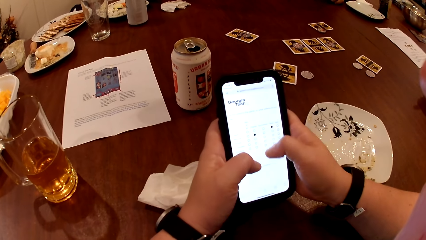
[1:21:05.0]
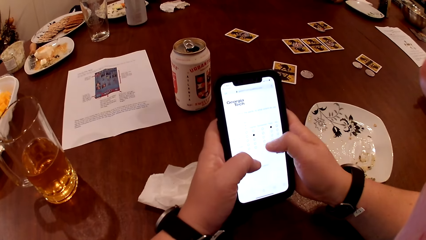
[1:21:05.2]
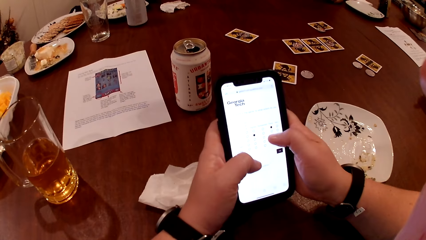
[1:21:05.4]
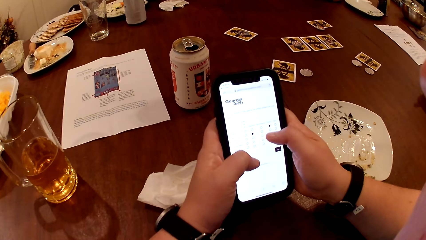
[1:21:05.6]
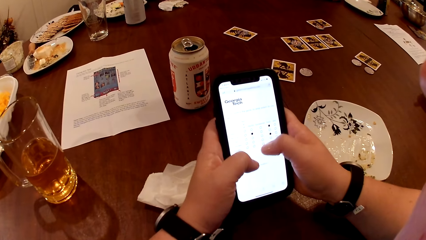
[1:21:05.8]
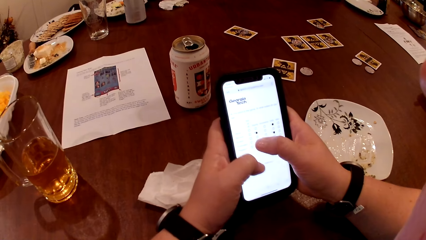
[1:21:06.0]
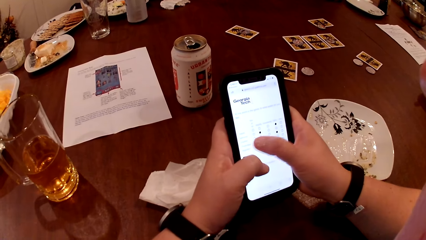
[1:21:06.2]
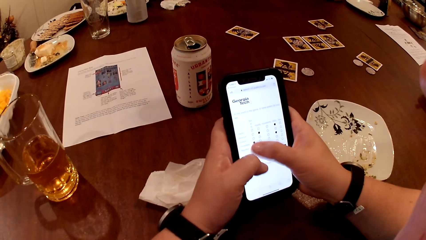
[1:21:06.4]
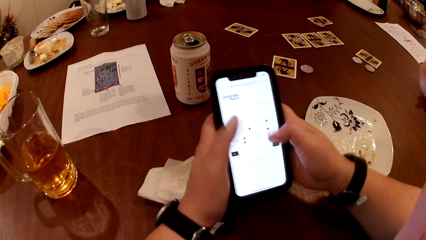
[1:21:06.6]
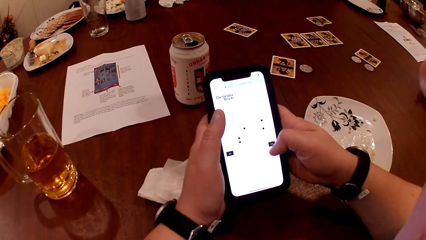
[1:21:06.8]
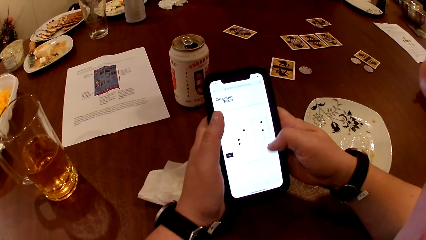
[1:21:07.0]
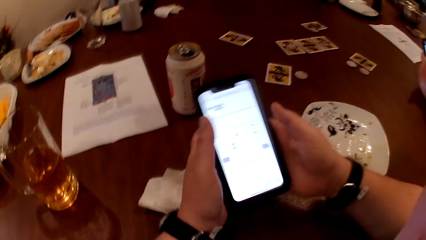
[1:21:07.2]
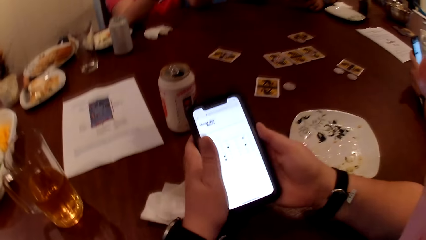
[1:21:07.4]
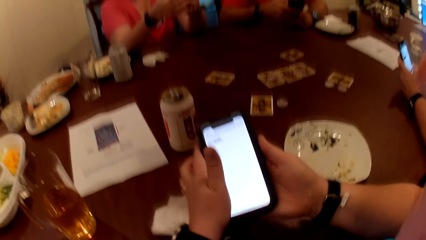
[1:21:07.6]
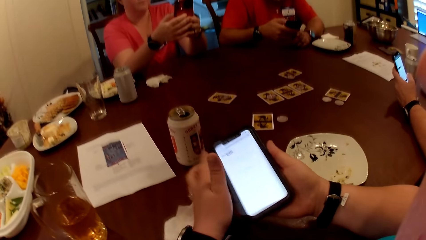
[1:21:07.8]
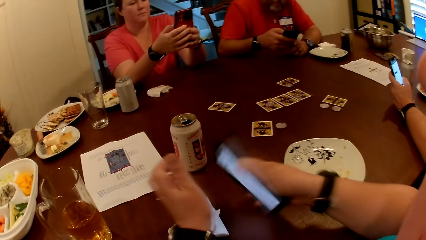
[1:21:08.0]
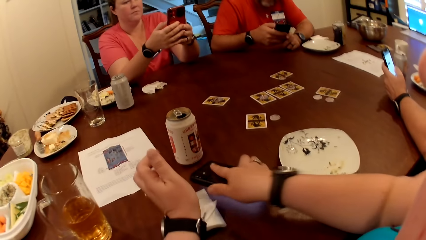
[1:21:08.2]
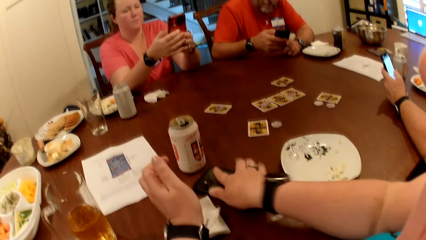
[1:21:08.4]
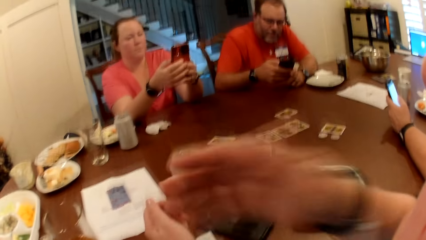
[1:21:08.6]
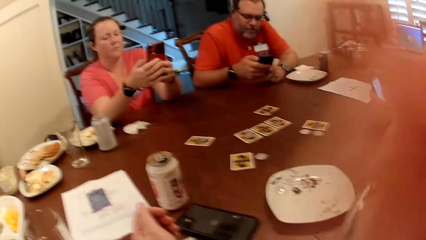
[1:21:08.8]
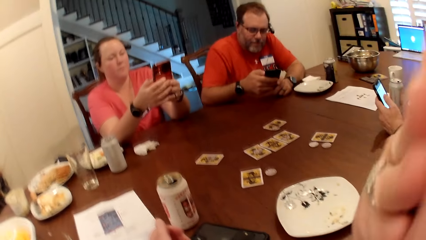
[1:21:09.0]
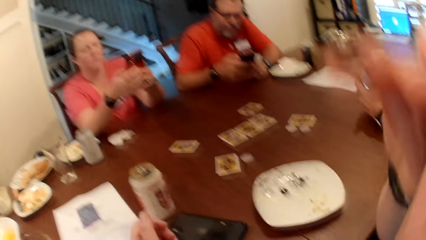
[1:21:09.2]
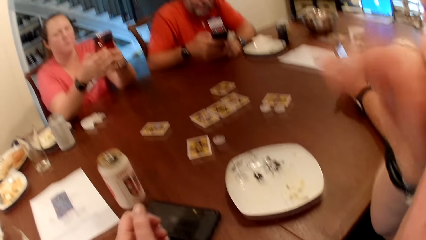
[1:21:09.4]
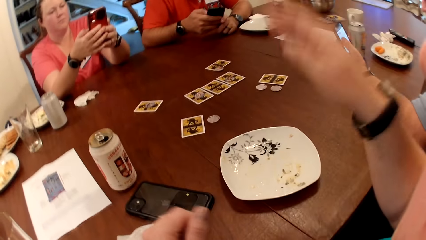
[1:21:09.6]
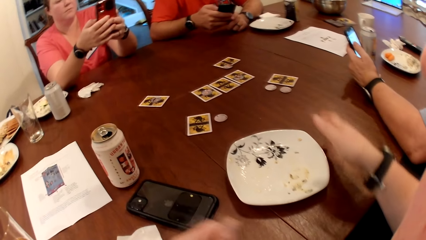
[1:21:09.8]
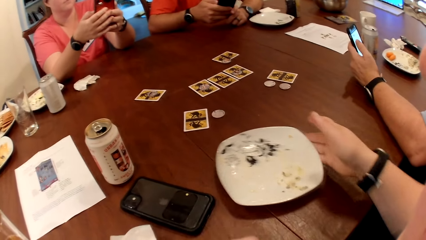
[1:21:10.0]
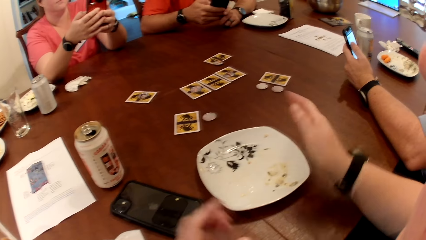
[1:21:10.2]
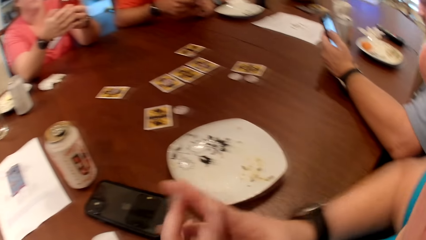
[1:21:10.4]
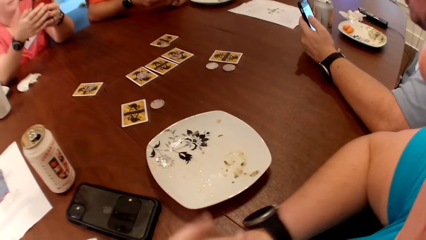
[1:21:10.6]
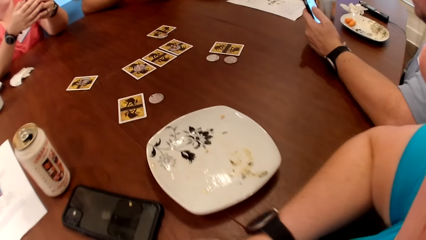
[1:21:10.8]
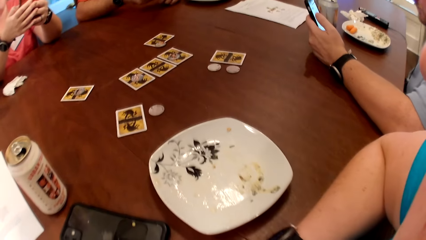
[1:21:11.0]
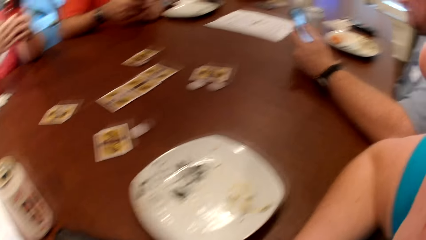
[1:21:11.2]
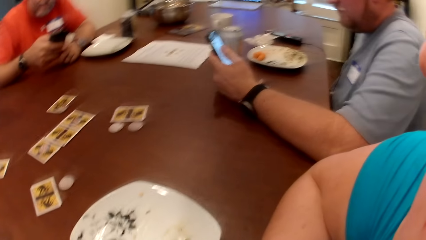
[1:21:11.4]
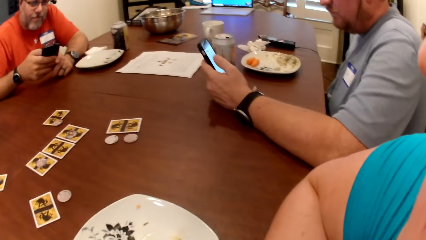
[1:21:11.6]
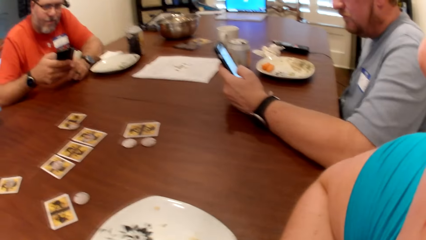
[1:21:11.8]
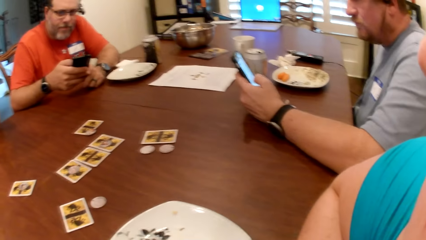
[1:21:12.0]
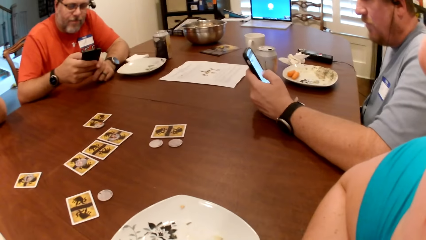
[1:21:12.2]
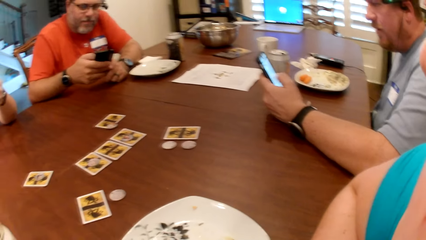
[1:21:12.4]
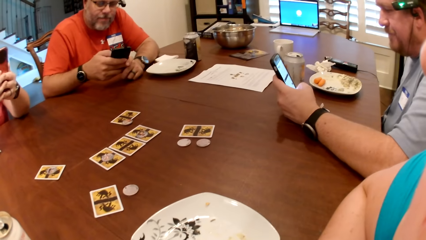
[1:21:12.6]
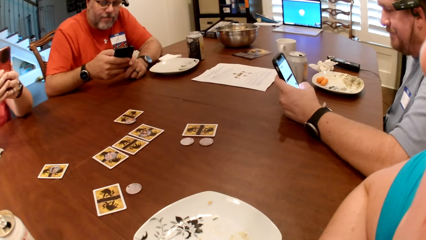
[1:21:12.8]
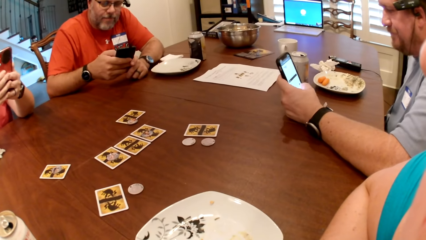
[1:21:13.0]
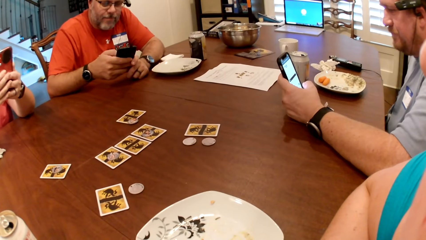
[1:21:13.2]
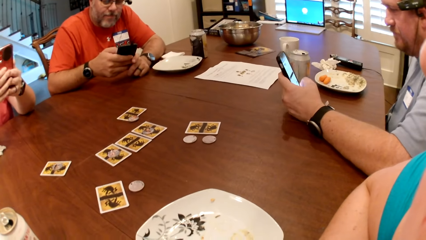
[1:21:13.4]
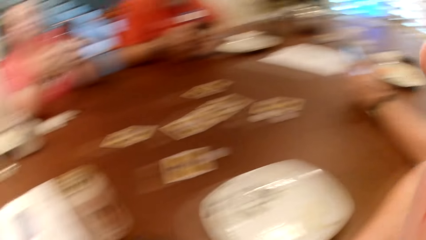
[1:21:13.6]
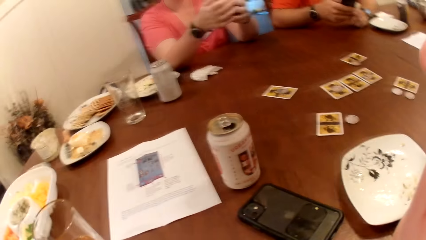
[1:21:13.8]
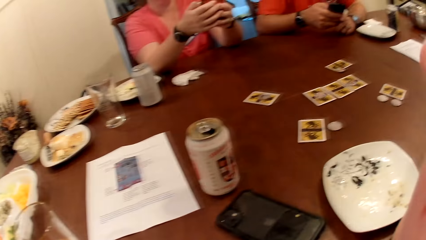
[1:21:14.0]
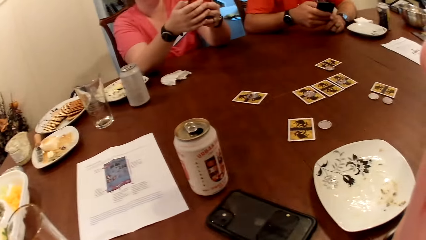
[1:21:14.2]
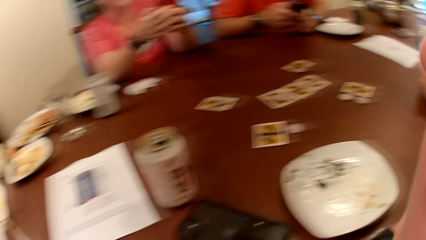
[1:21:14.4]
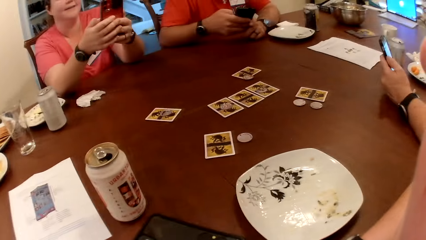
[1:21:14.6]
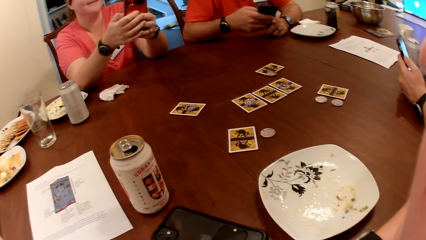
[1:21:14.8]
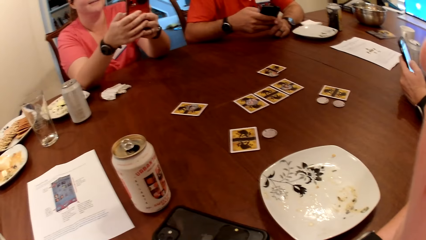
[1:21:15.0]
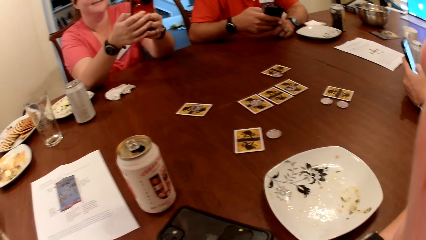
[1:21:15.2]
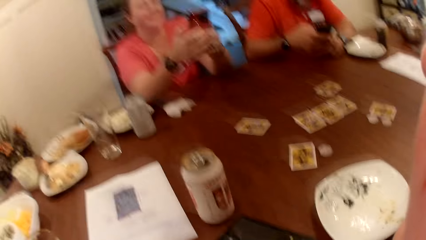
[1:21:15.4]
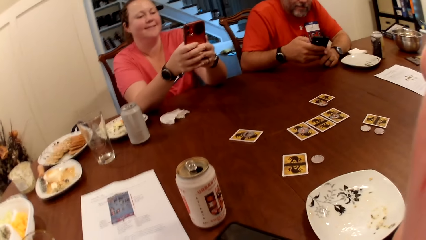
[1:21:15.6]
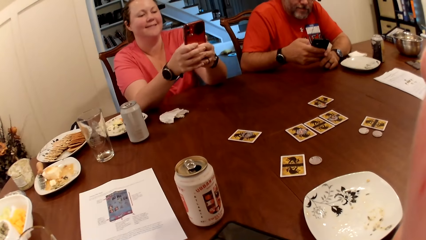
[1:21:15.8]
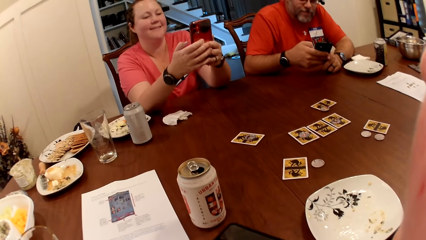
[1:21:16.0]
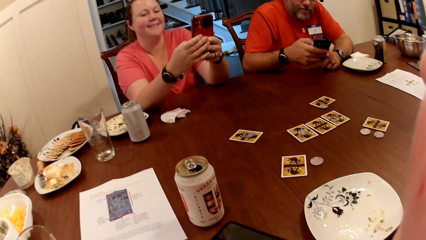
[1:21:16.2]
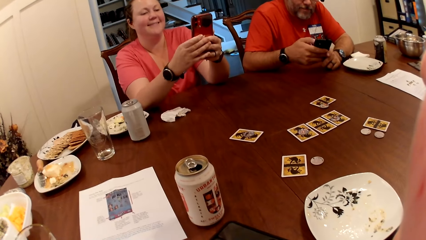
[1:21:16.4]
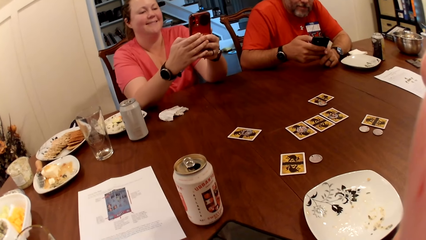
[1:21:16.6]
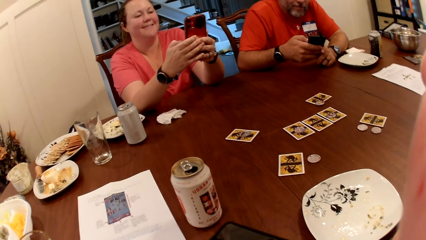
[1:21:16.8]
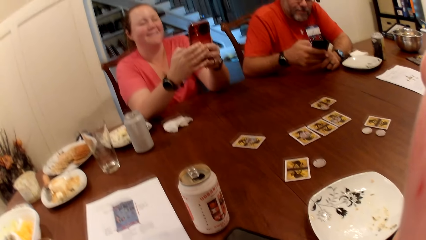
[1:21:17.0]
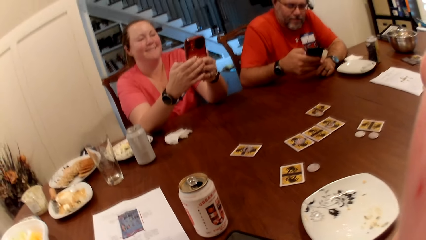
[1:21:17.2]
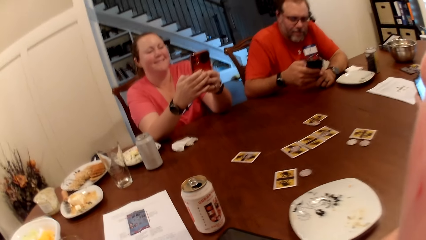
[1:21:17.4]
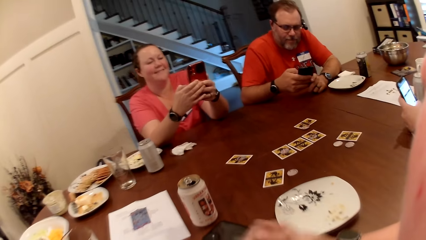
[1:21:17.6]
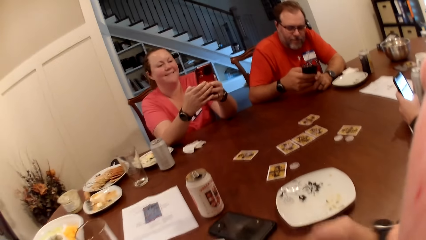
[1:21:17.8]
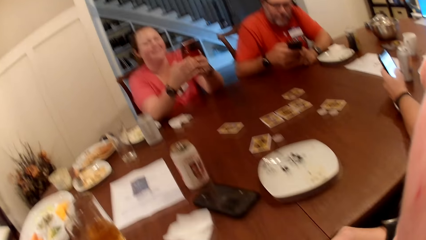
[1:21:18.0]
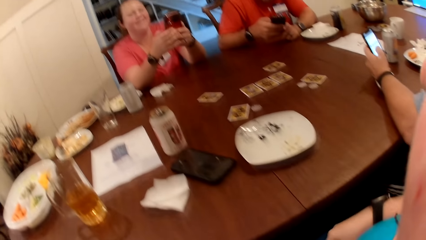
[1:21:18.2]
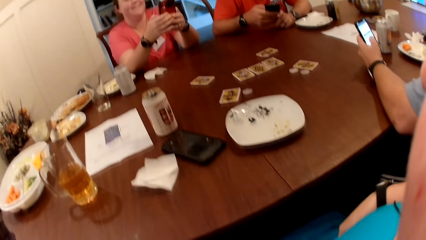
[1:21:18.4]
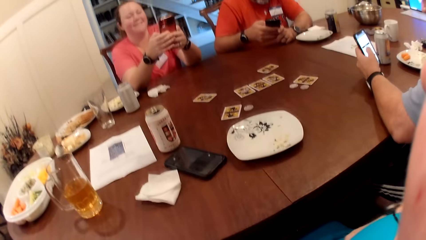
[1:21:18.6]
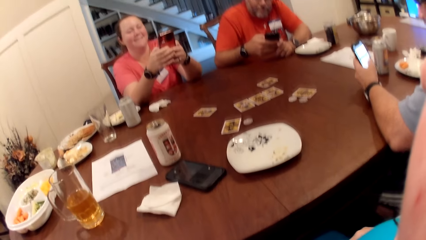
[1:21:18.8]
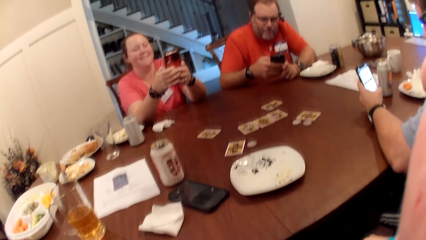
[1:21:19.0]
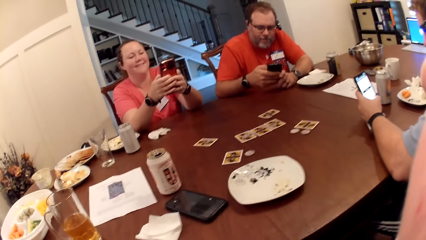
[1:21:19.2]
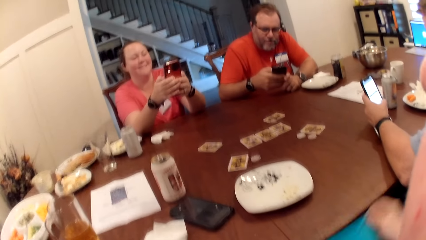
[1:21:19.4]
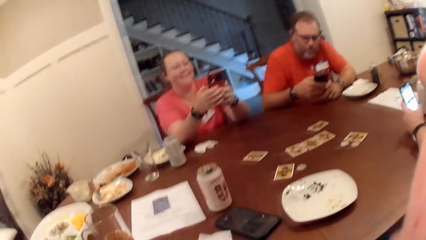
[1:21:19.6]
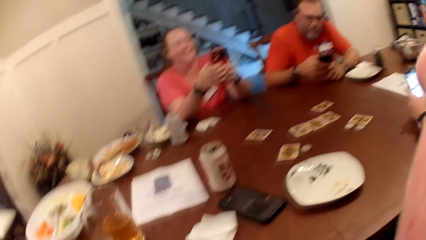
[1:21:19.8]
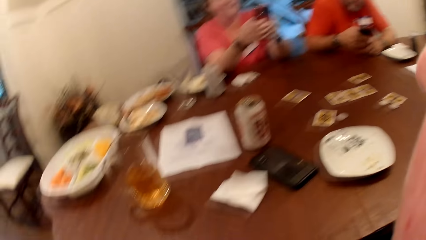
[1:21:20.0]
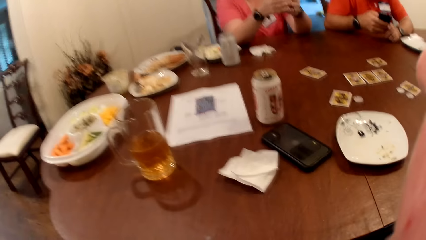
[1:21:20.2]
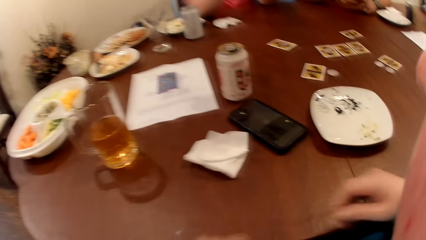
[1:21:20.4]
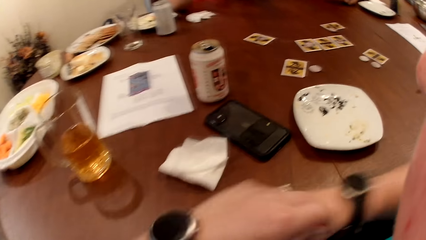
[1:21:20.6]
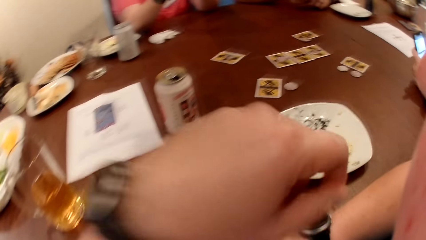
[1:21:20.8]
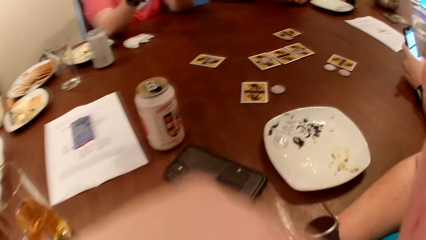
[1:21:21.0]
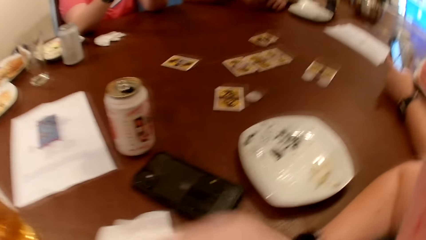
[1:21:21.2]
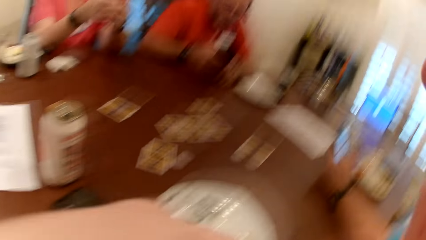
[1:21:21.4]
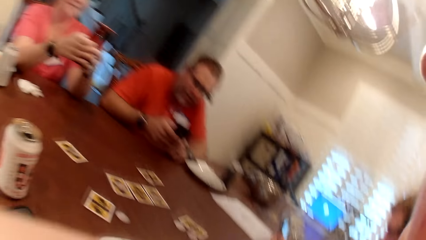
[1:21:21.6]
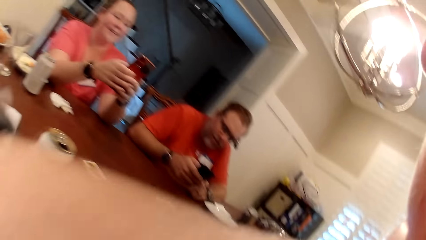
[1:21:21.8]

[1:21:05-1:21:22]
The man operates a phone with both hands. The woman operates a phone with both hands. The camera wearer drops the phone on the table with her right hand. She moves the hand on the face, moves a plate on the table with her right hand, and moves the hands together. A person uses the phone. Another person uses the phone. The woman uses the phone. The man uses the phone.
